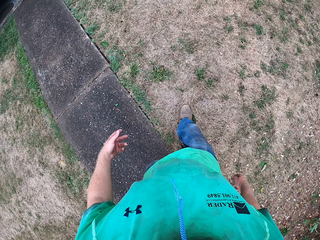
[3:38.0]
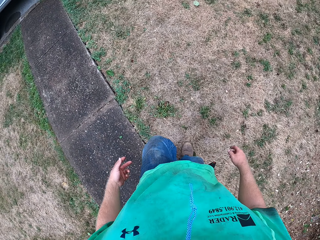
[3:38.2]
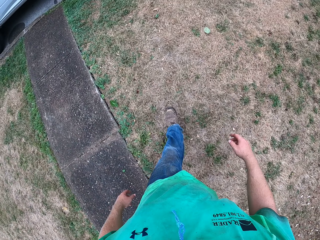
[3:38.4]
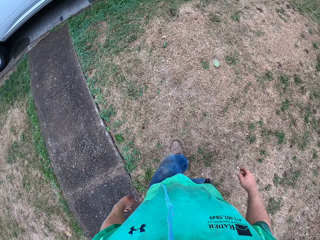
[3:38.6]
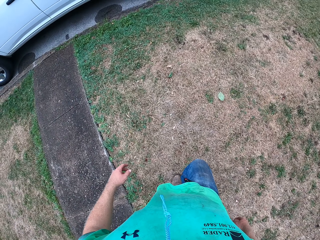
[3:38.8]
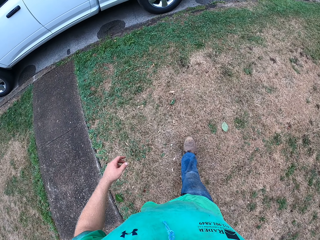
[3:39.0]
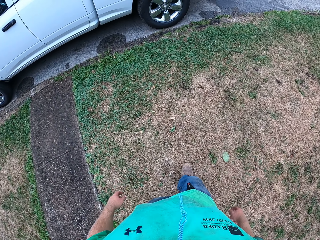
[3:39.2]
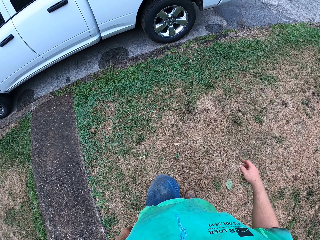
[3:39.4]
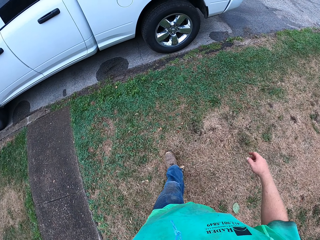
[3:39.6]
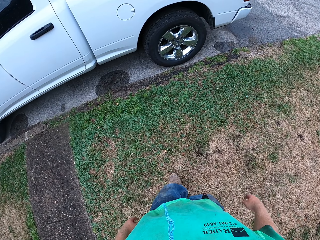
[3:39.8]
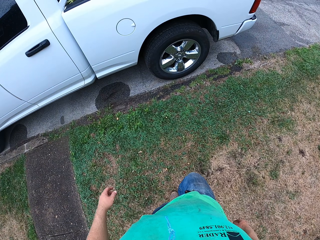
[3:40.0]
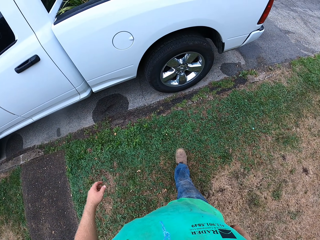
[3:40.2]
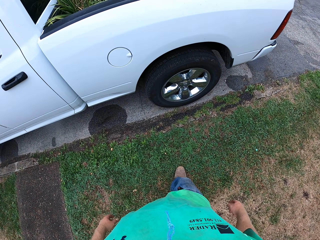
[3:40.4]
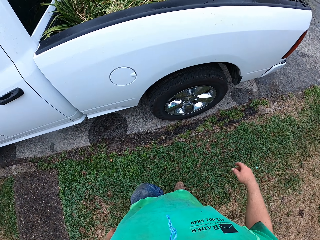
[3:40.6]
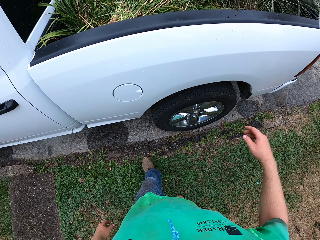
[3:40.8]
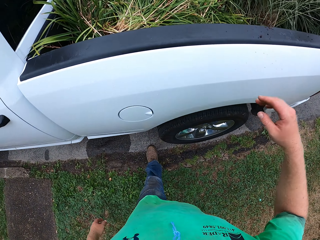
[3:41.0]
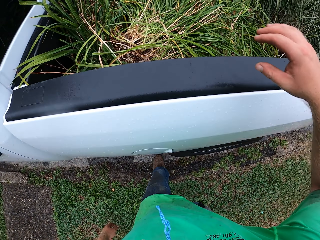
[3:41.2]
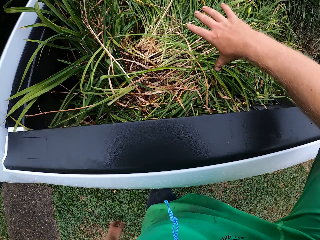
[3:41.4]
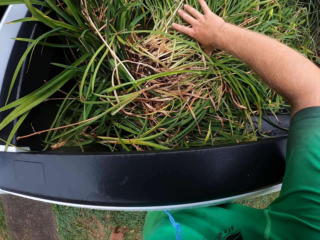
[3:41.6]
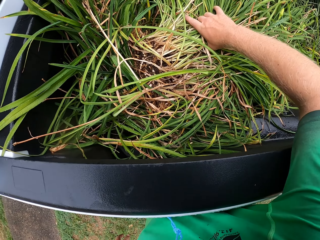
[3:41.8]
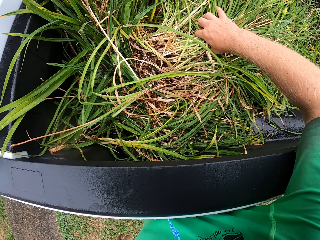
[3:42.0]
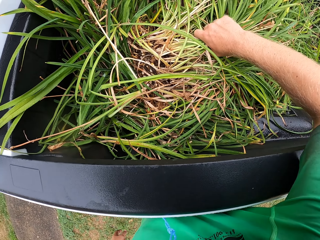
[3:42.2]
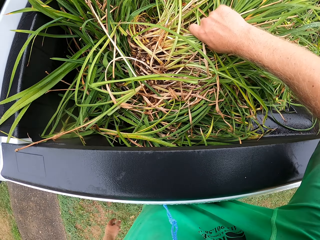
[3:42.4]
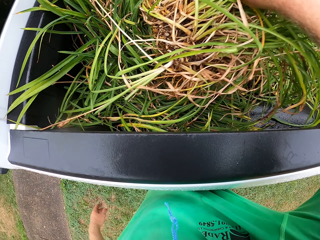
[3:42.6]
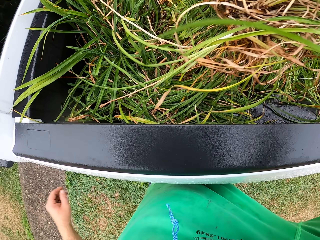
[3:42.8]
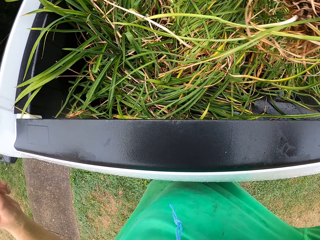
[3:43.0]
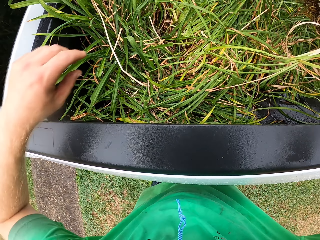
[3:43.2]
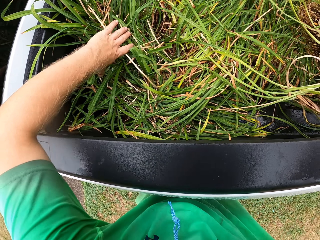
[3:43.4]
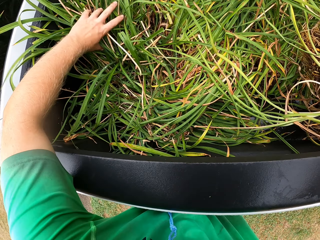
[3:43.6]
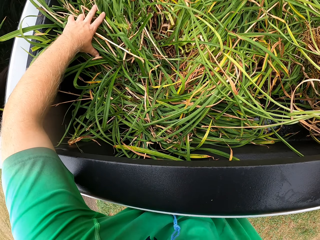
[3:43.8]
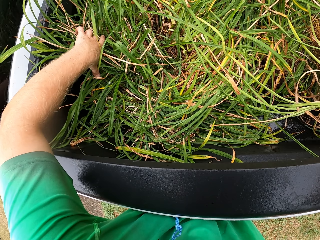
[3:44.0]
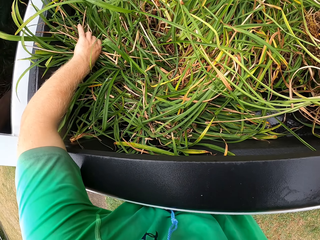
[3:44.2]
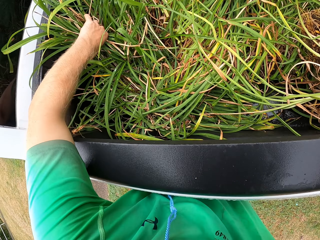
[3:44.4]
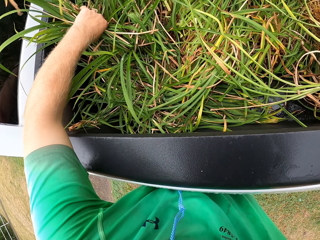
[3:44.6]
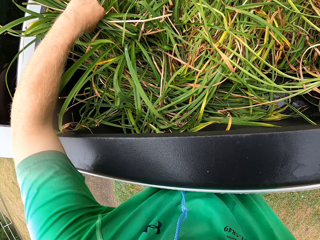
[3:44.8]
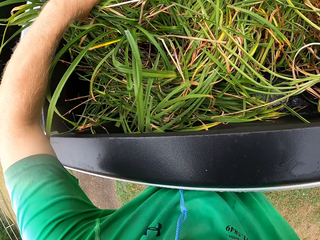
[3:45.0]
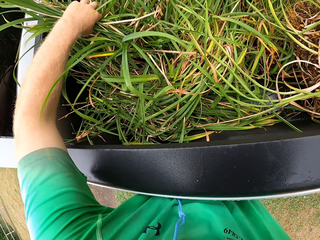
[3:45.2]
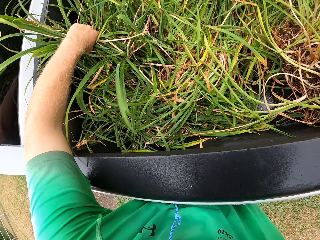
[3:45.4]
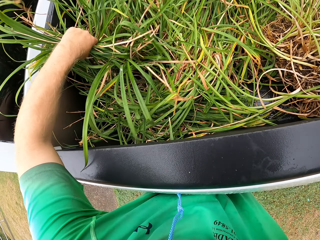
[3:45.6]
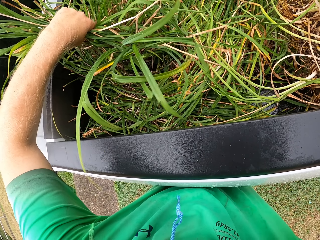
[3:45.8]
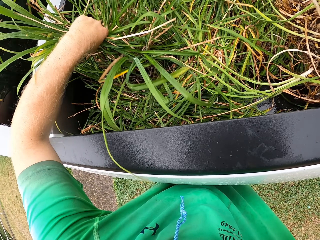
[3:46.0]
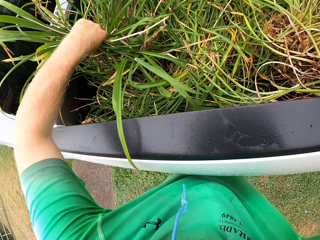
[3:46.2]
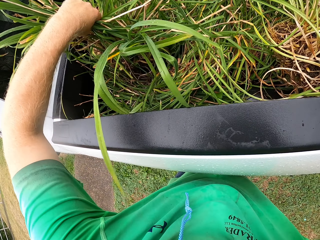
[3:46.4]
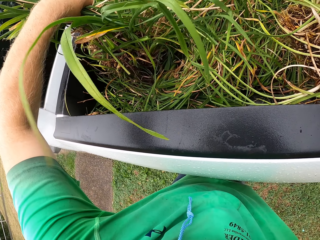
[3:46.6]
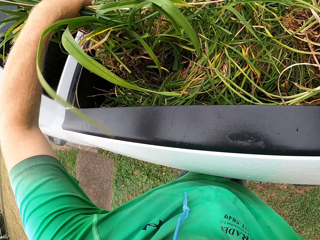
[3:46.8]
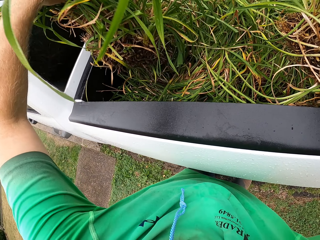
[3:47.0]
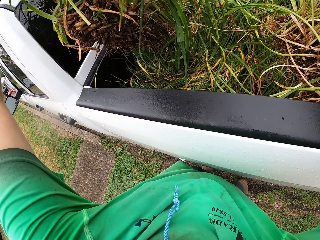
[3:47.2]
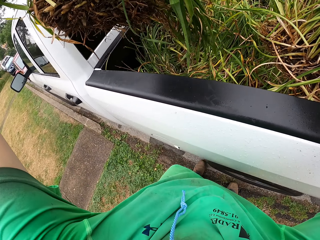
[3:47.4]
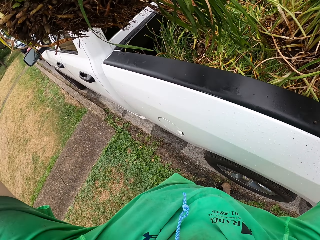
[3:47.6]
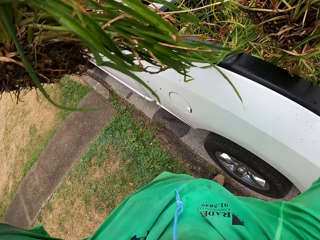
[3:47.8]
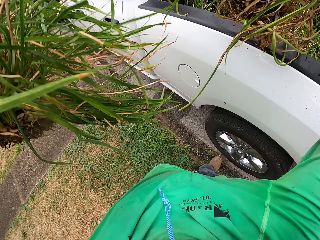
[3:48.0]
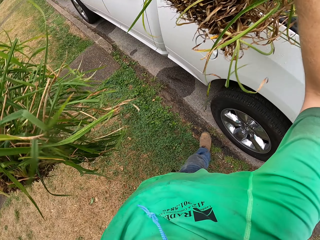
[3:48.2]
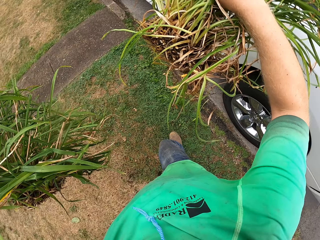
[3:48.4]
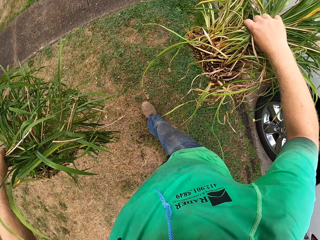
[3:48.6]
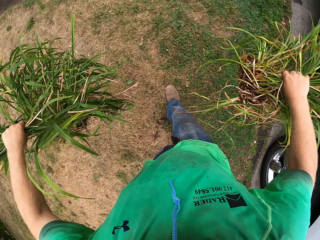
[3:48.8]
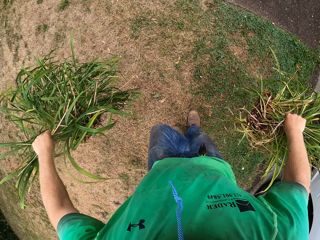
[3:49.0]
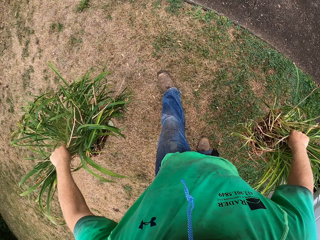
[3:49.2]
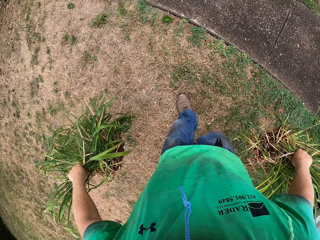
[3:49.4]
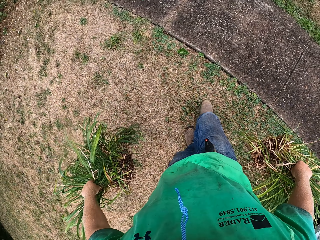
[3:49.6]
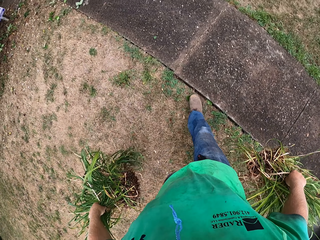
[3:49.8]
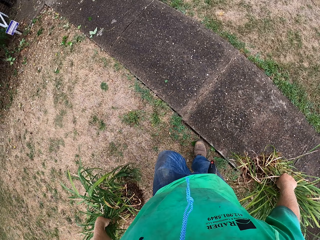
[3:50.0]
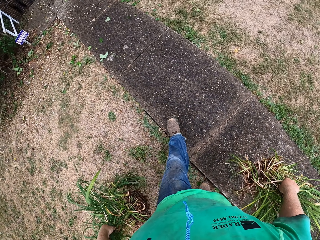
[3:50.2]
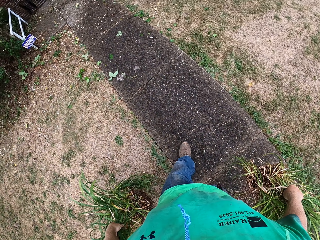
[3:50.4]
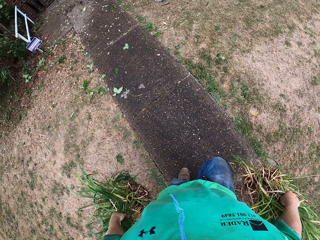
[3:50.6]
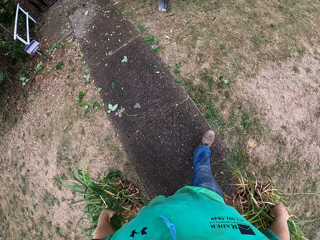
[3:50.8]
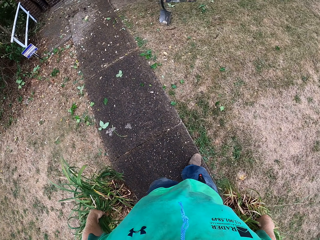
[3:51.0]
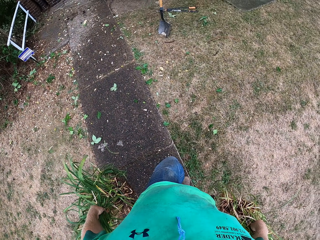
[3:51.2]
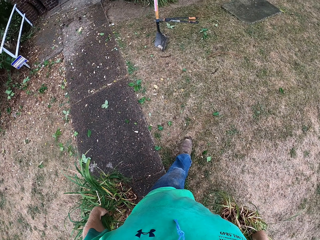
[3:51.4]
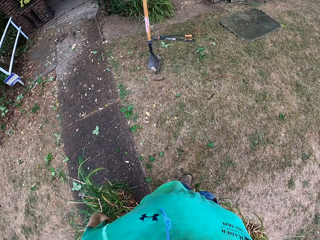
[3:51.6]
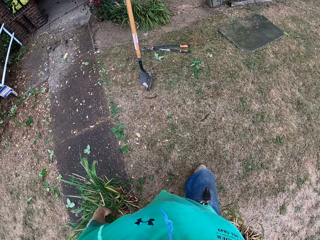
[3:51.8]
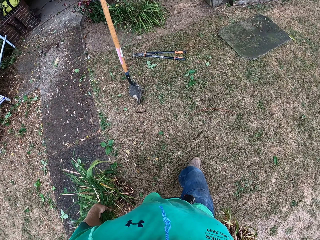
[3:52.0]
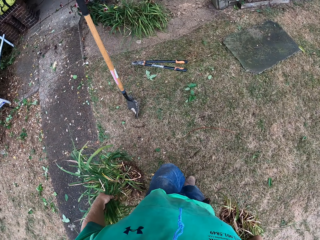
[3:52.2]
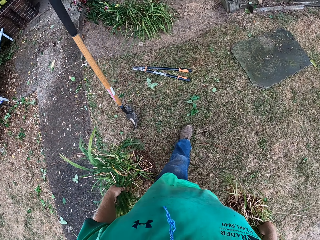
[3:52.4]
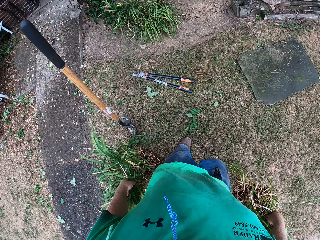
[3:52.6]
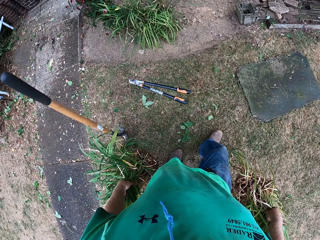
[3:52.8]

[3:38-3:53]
The camera wearer carries a plant from the trunk of the pickup van with both hands. They pick plants. They walk.

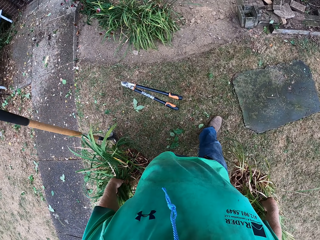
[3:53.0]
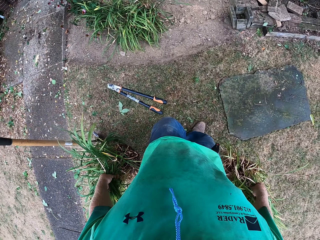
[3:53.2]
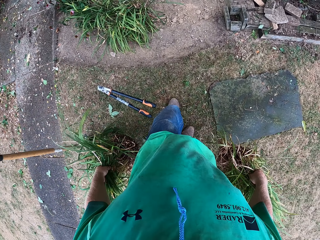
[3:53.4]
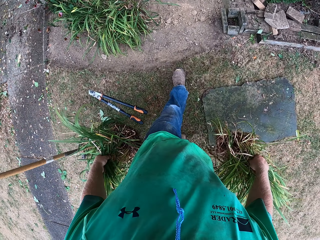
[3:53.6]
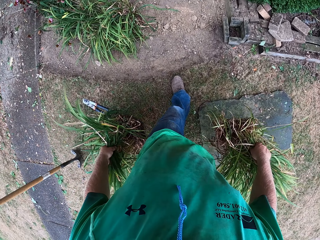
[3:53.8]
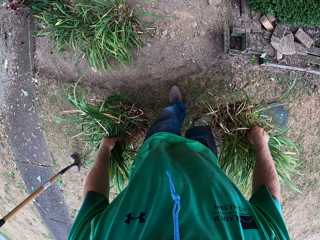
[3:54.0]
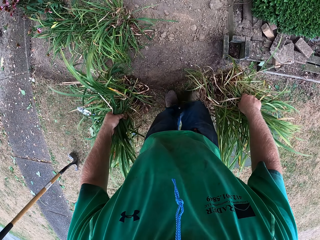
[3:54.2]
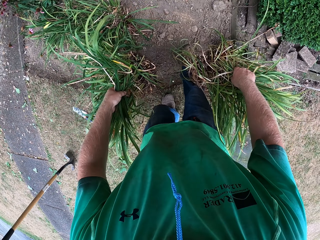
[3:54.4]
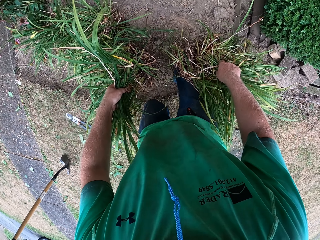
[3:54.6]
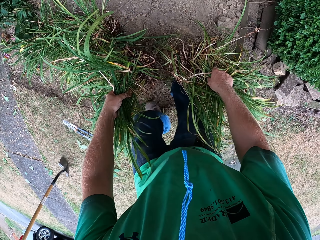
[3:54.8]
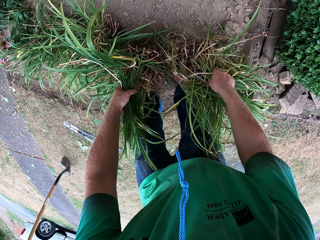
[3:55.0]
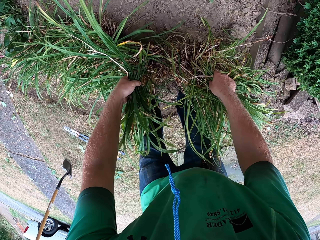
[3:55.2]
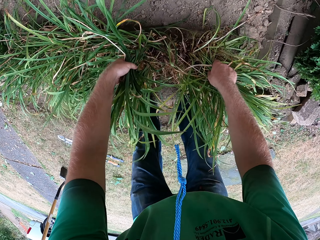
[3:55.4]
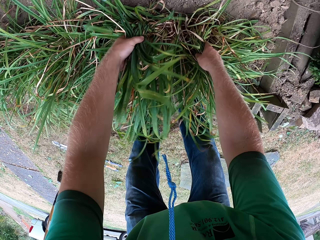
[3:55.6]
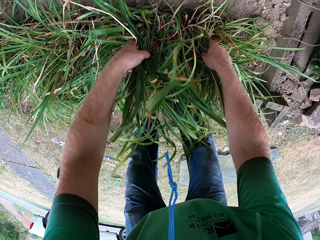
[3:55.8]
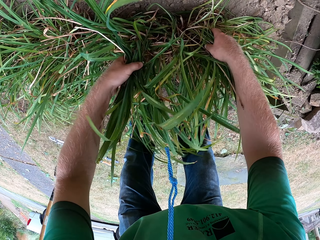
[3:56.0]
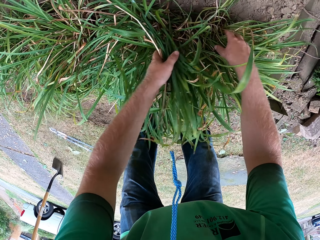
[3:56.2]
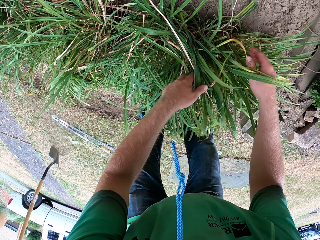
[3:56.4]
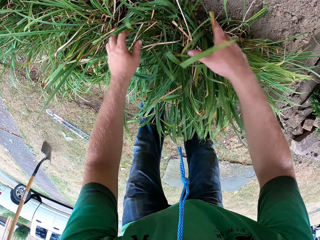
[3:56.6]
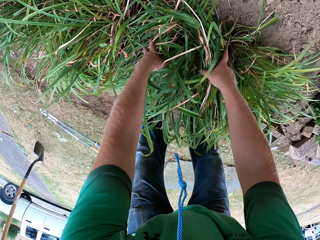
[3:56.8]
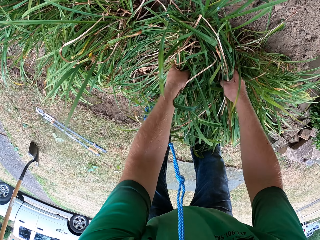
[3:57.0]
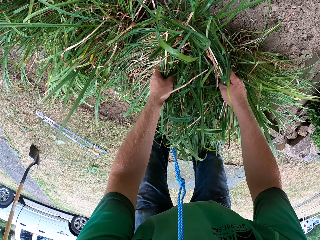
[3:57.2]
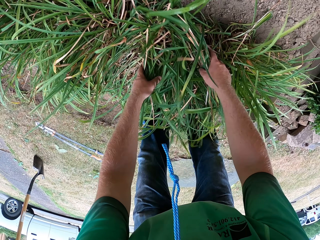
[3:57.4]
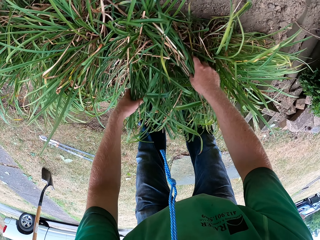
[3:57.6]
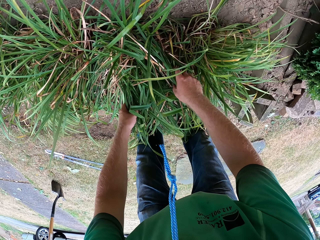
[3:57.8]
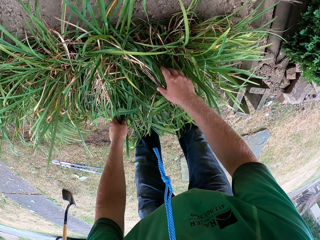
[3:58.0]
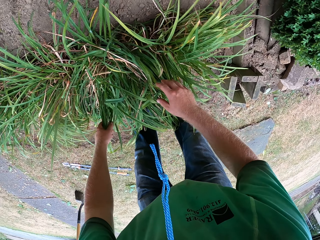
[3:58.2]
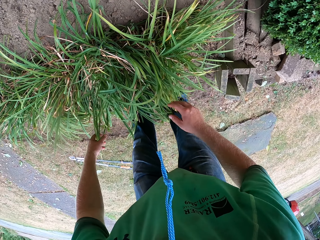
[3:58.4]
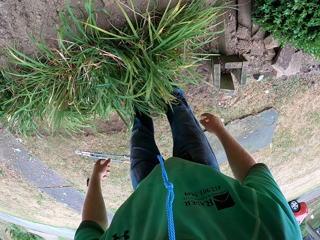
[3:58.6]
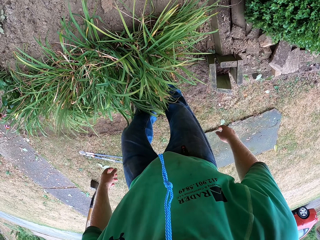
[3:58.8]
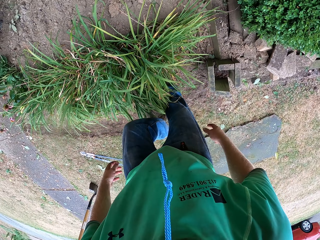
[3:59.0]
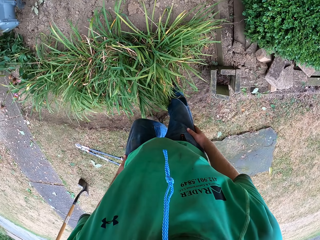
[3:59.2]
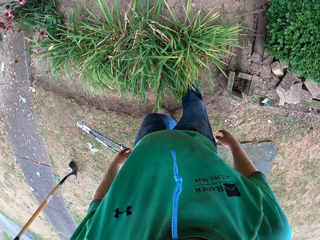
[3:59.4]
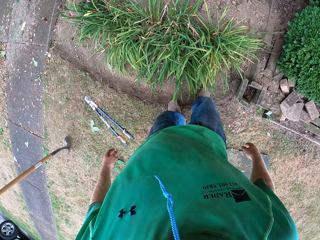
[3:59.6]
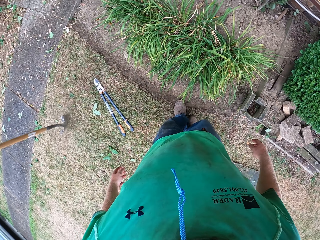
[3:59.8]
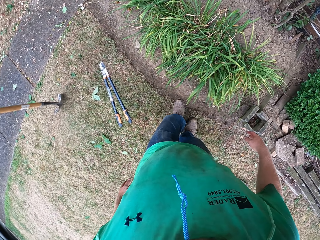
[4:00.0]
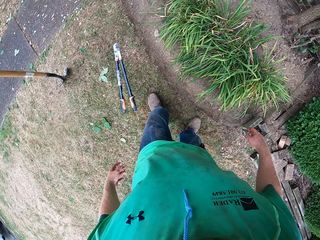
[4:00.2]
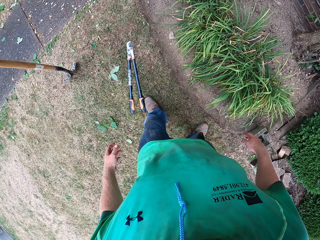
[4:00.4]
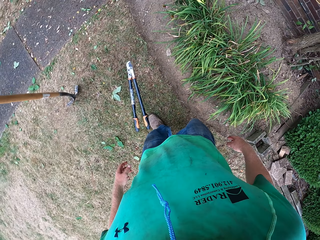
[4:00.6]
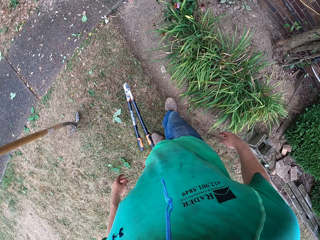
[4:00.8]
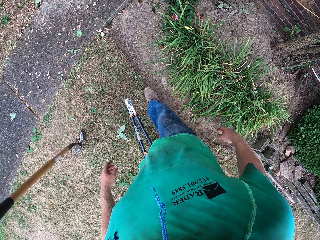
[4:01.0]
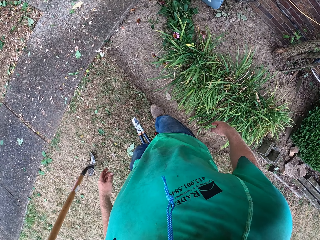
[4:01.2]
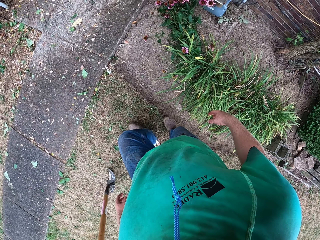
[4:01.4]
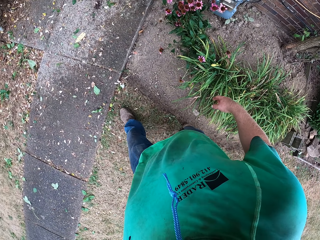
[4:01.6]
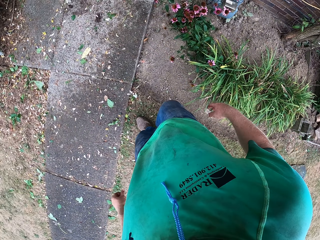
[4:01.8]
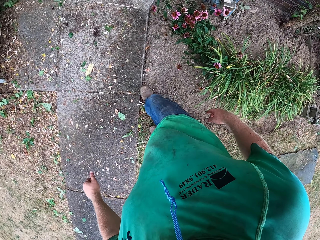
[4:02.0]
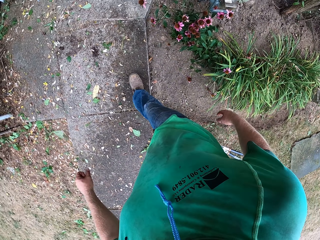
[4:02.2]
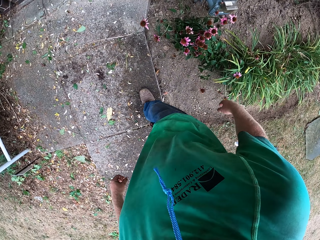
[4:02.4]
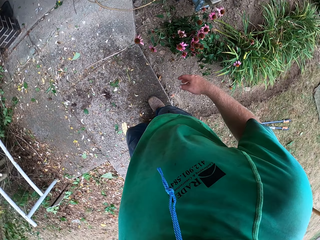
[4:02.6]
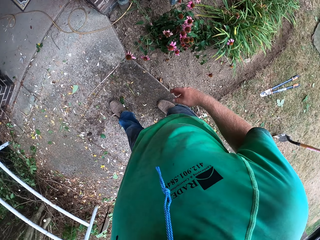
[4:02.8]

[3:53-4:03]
The camera wearer drops the plant on the floor with both hands. They put plants in the hole. They walk.
